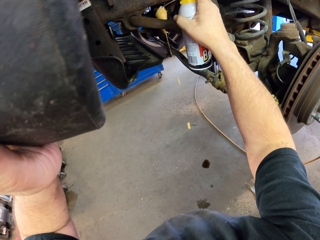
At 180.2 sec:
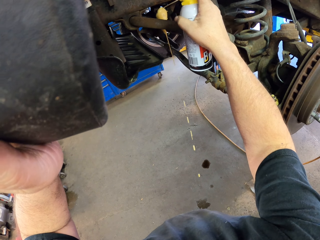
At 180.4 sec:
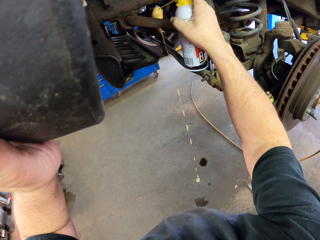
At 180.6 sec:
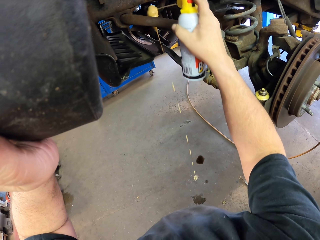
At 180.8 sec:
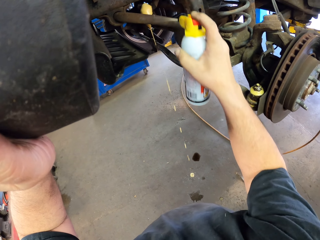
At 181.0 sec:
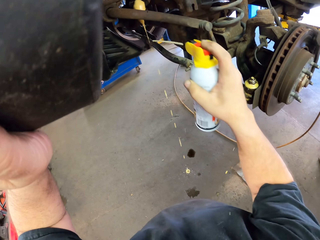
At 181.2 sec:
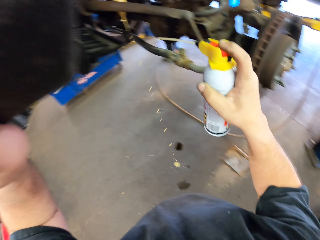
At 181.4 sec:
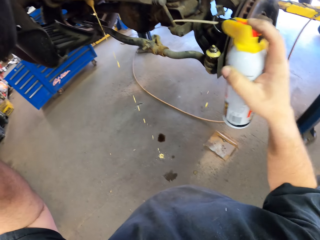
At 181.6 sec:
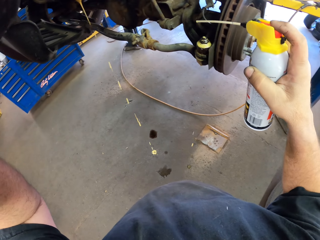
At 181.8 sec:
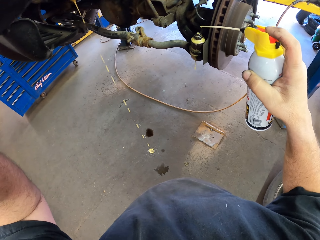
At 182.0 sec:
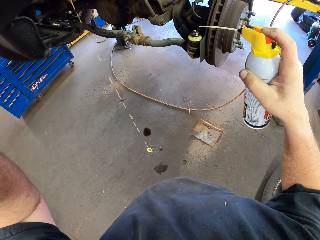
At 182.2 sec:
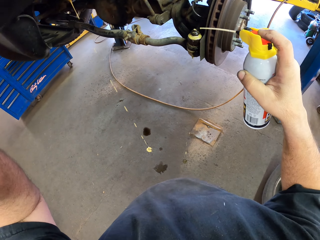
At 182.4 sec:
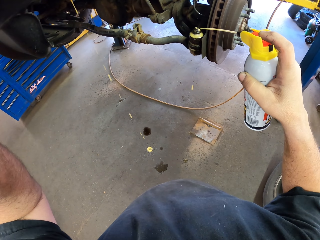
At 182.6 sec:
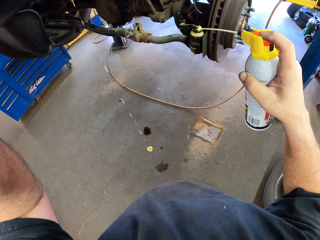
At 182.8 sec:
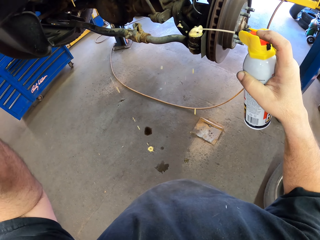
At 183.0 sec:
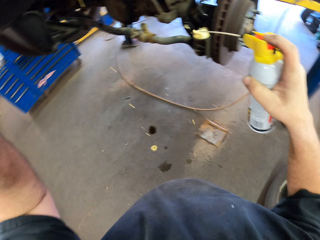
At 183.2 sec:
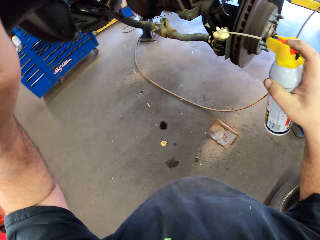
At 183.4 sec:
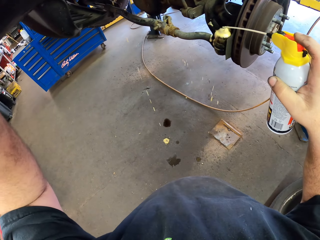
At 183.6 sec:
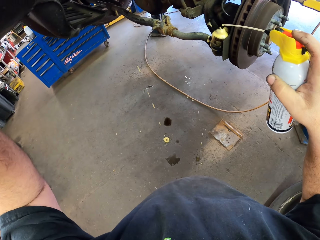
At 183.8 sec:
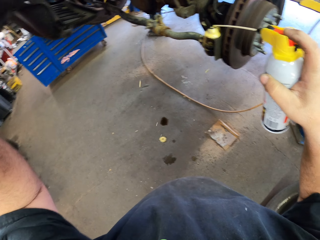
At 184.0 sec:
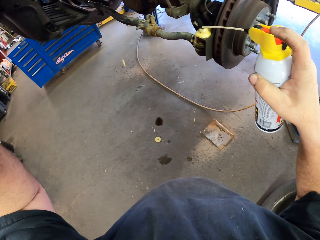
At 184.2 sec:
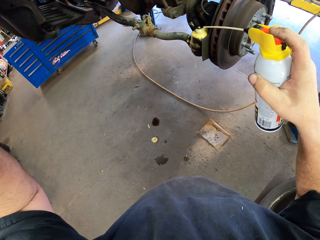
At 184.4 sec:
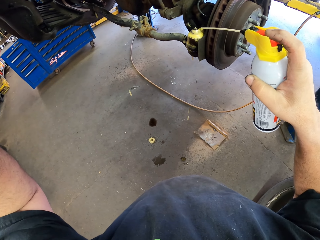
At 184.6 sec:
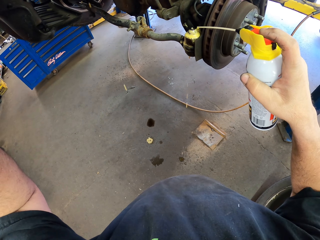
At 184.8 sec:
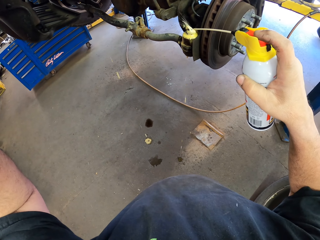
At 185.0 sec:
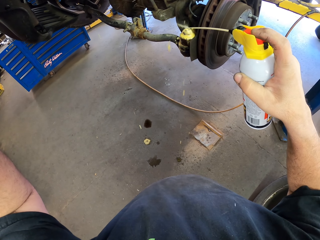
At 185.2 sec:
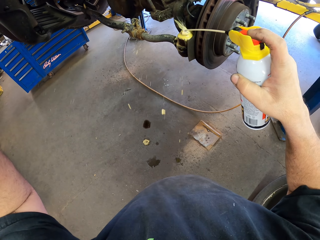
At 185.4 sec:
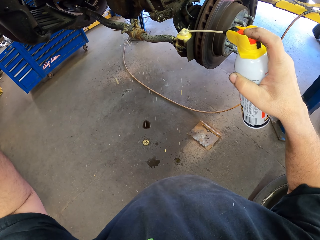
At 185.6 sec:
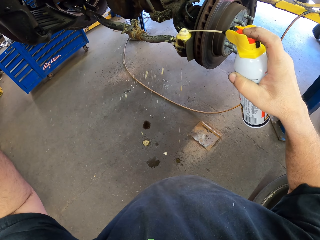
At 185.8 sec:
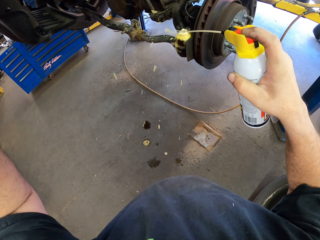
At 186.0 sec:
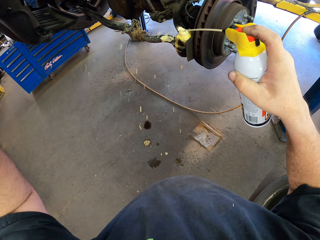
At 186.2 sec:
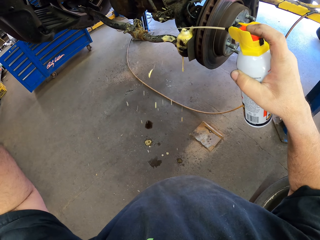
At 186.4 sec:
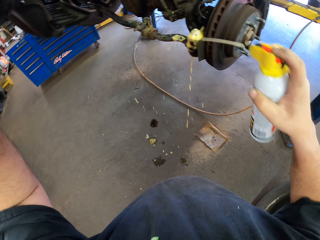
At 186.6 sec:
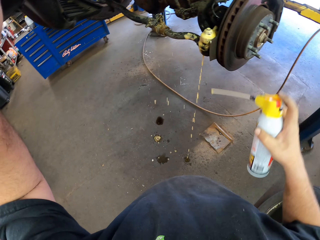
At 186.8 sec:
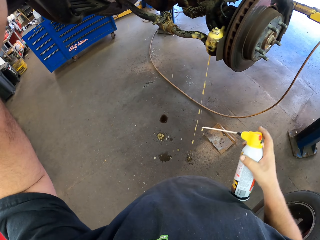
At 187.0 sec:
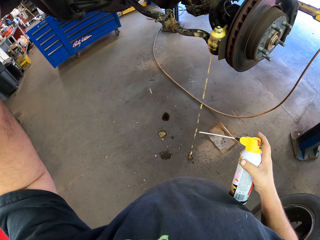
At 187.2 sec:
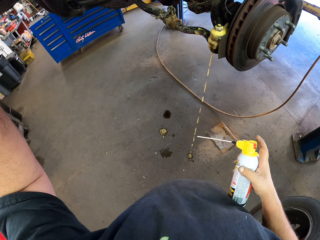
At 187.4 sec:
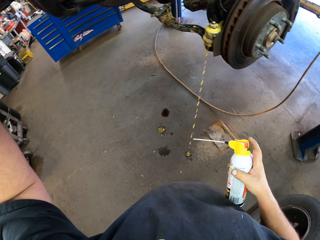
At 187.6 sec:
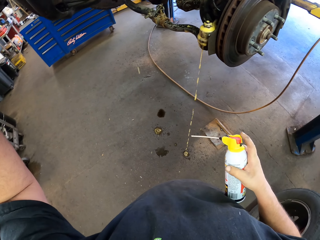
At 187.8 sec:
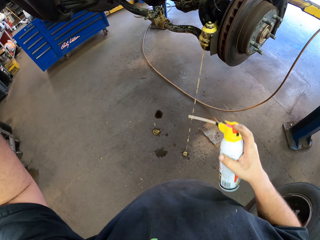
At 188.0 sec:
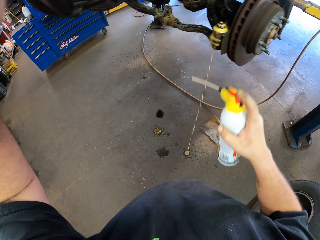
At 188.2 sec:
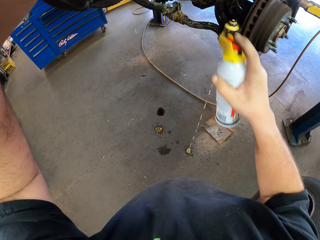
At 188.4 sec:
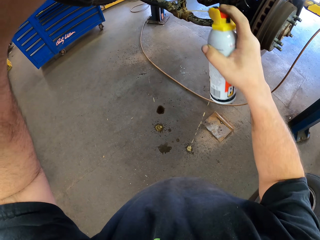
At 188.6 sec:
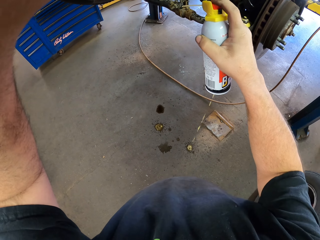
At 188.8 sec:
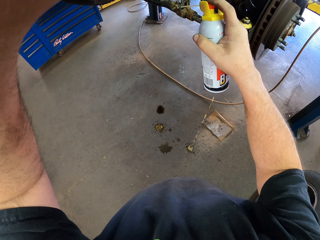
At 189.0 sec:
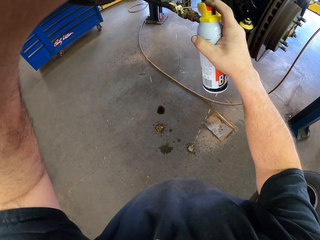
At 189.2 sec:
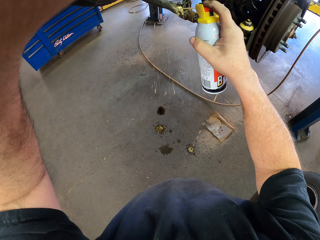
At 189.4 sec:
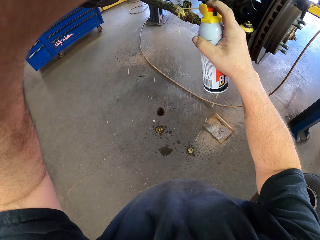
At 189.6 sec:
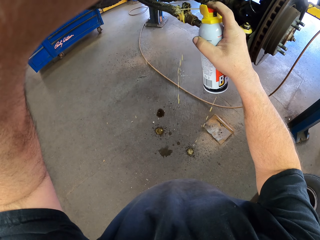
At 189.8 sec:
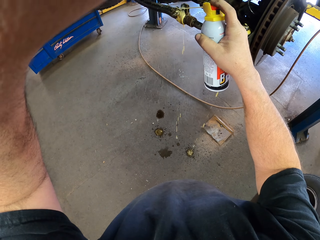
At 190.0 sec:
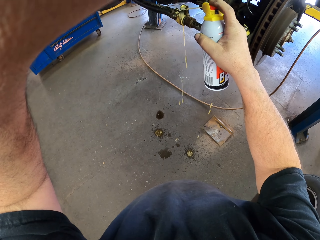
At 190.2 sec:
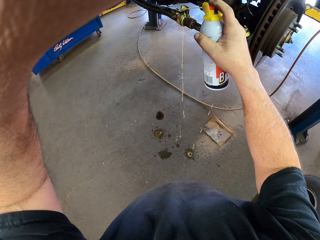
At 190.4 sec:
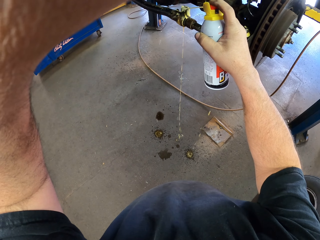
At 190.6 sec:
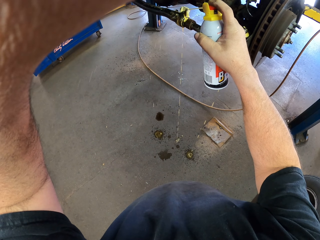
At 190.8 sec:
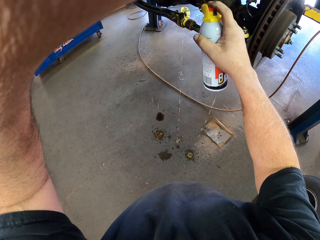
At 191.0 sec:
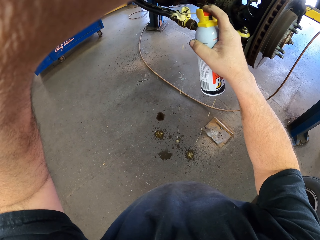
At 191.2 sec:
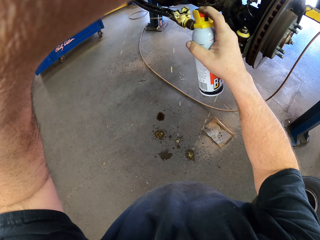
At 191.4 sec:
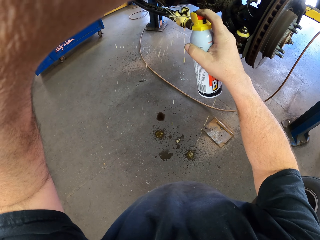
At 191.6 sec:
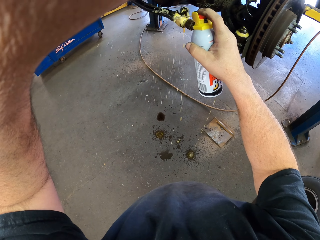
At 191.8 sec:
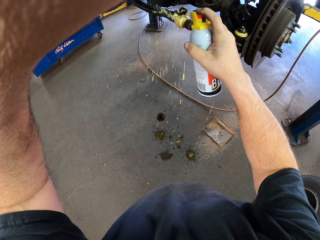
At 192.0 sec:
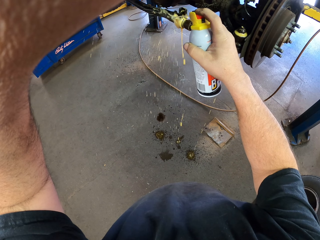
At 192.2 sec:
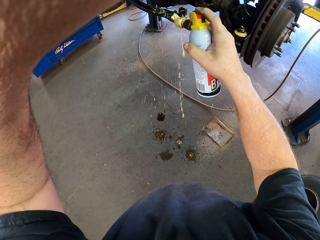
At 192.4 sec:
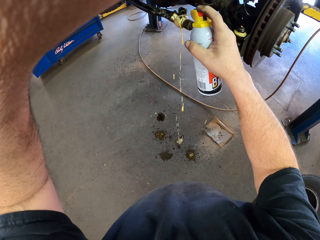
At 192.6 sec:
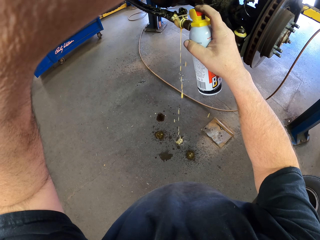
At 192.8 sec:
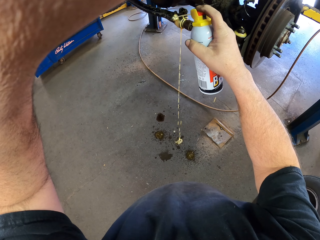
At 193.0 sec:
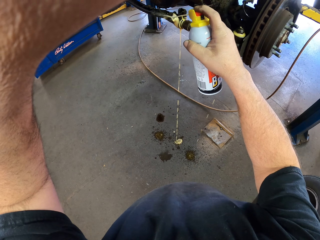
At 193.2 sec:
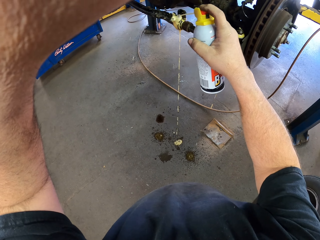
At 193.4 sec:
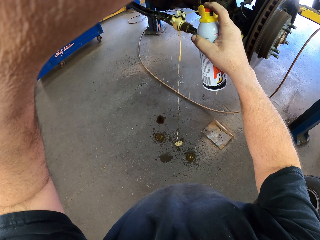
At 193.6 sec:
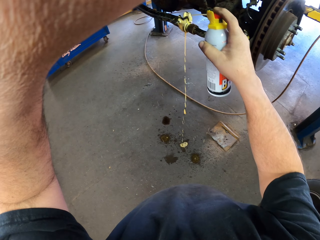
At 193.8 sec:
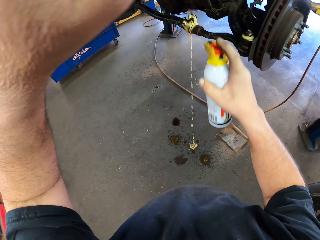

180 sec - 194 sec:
The camera wearer sprays the adhesive on the parts of the car. They look at the car. They spray the adhesive on the parts of the car.

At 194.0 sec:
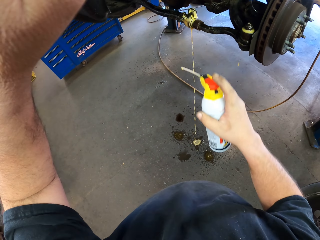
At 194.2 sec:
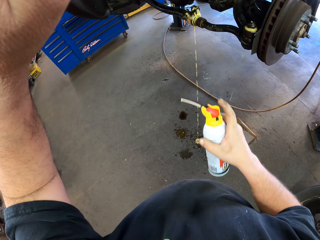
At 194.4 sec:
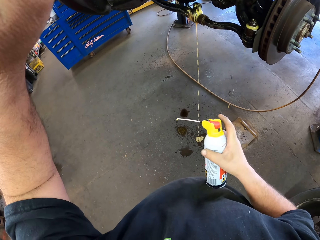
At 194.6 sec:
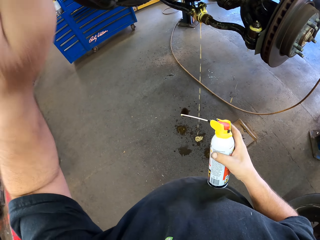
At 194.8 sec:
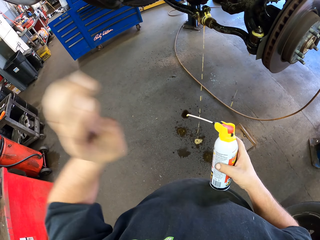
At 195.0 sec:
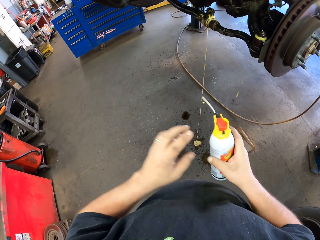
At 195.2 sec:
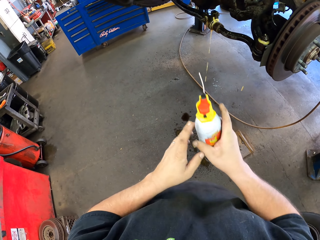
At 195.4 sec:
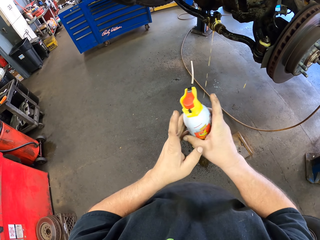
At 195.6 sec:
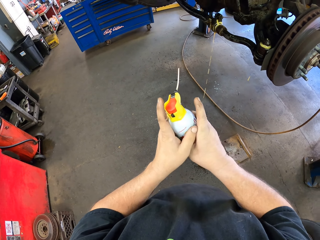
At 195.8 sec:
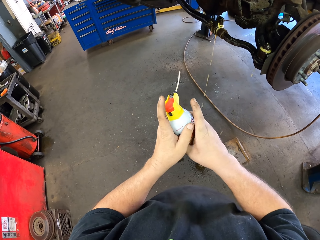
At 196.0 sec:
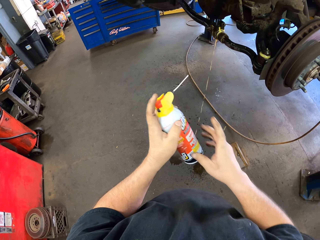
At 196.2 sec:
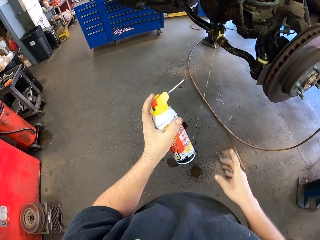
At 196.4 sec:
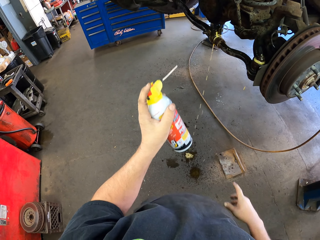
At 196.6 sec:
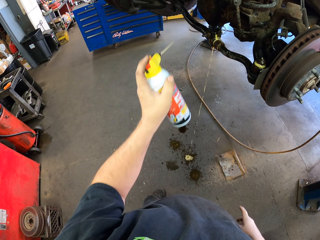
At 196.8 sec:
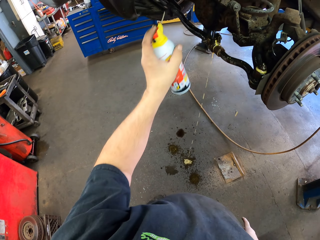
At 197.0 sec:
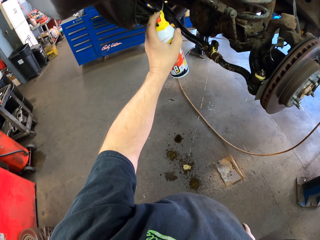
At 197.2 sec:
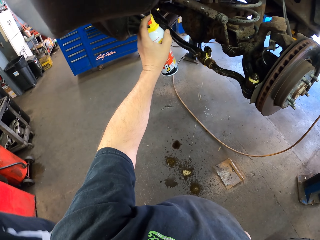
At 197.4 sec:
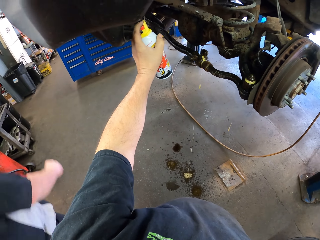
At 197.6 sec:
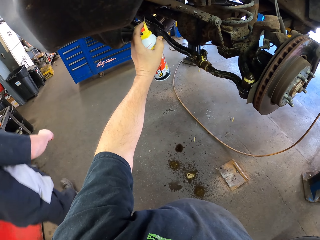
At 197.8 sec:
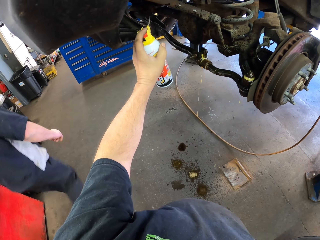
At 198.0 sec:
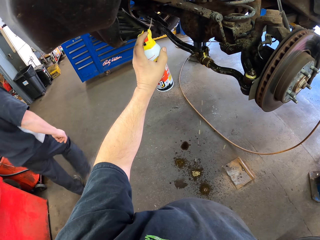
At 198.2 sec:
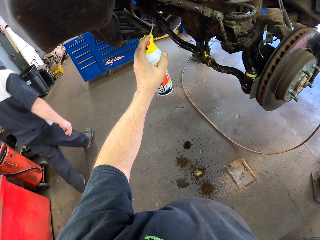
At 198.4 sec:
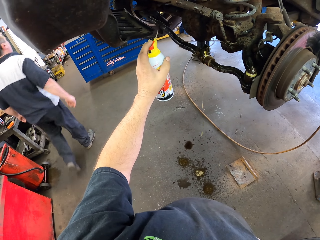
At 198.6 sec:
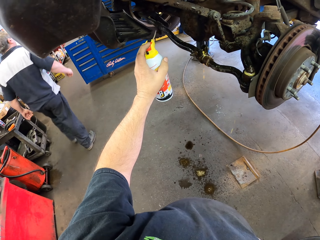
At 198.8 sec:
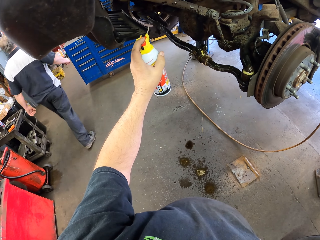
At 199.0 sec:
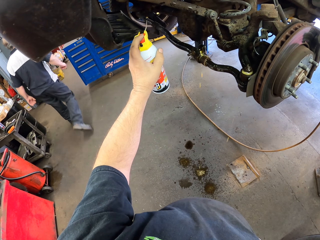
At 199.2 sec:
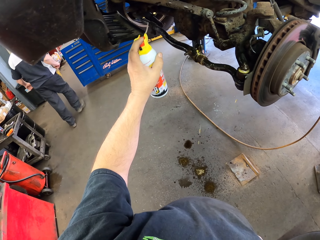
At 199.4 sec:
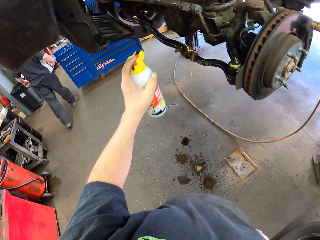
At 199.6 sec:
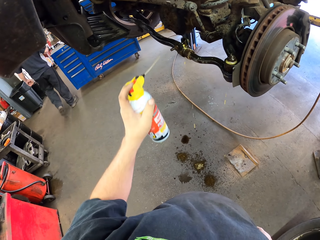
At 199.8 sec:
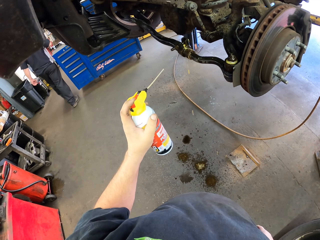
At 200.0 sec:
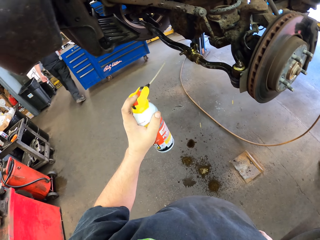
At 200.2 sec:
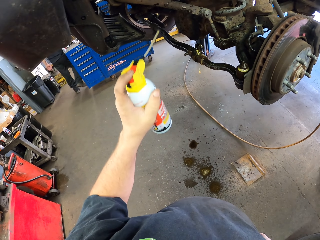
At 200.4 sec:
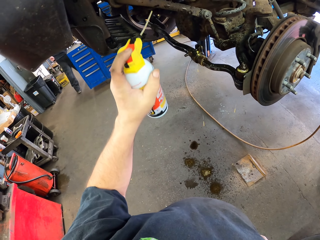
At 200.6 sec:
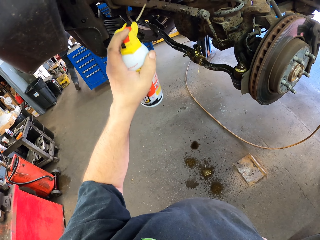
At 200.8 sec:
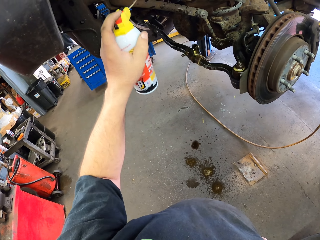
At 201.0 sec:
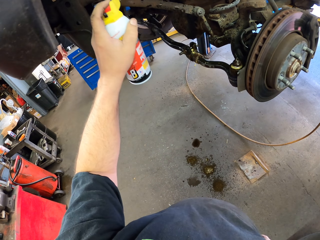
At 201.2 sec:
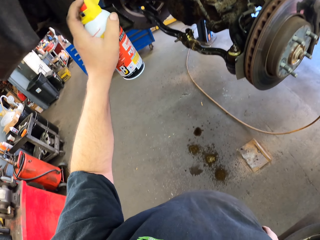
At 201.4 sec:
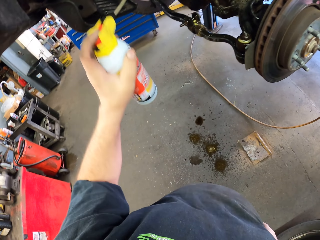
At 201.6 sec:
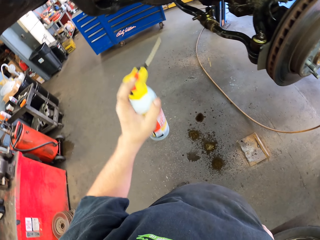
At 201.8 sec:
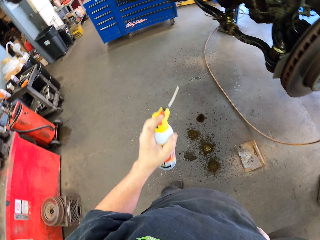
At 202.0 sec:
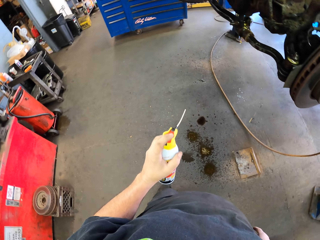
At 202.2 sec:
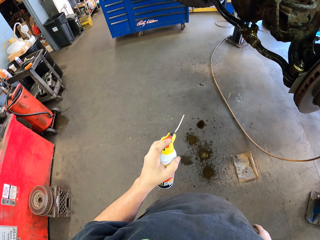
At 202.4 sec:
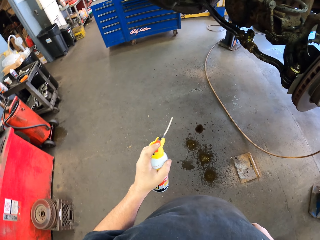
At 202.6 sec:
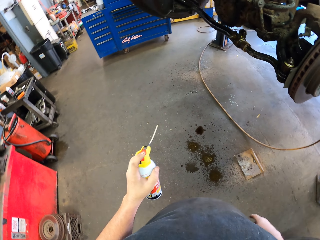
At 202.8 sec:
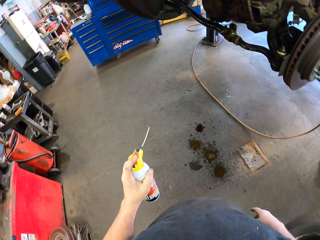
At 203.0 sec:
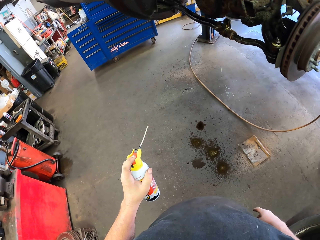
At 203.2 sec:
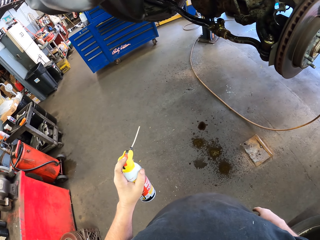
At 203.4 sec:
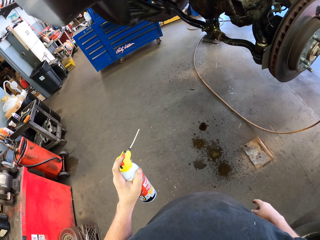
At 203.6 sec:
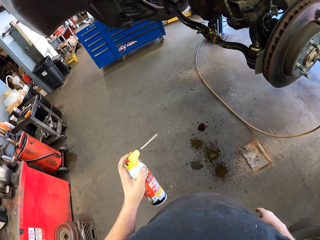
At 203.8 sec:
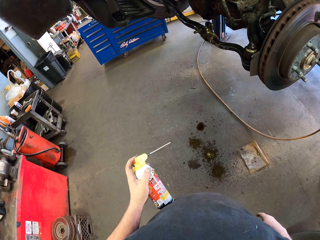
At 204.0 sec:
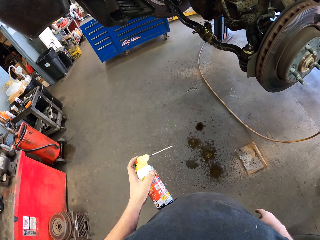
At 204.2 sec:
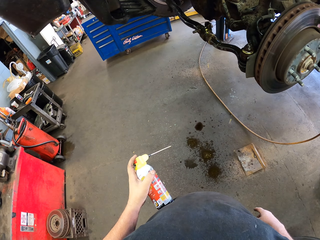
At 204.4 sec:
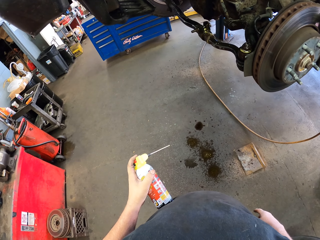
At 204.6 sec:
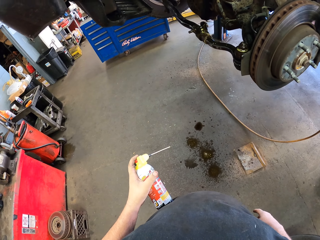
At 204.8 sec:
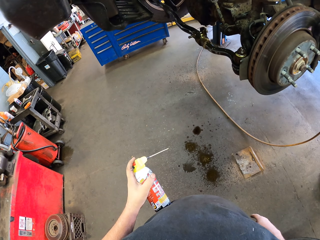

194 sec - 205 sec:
The camera wearer holds the adhesive with the other hand. They spray the adhesive on the part of the car. They look at the car, and look around.
